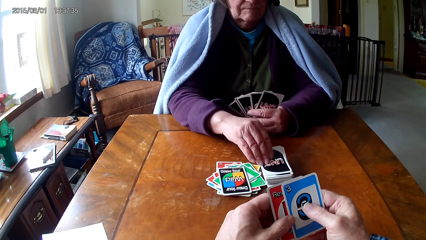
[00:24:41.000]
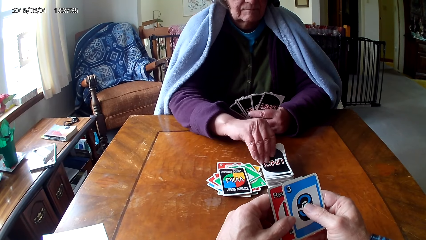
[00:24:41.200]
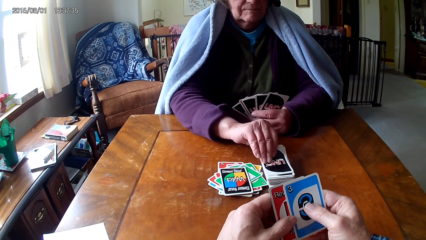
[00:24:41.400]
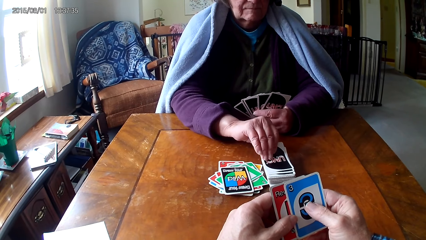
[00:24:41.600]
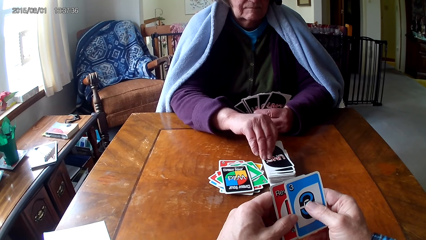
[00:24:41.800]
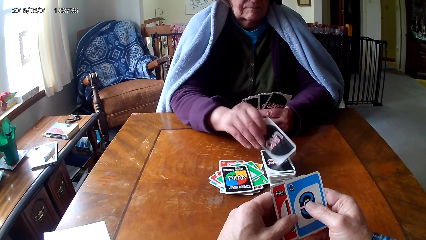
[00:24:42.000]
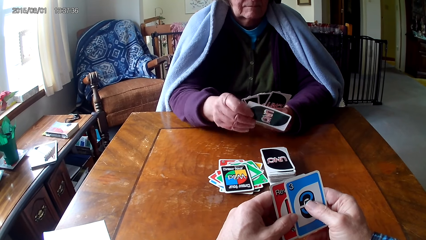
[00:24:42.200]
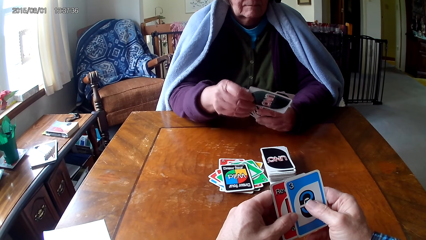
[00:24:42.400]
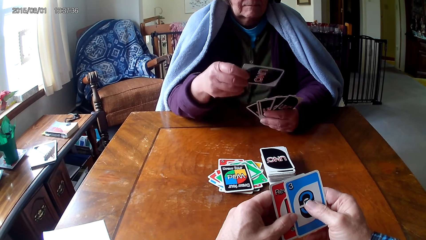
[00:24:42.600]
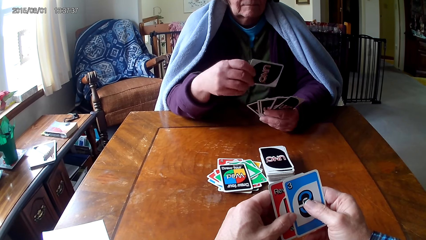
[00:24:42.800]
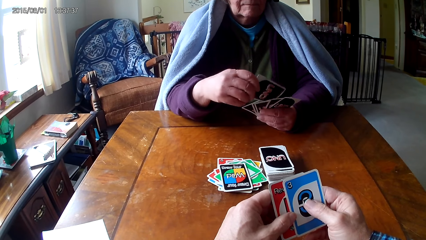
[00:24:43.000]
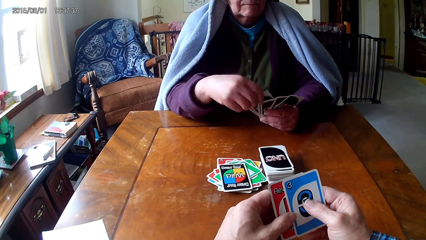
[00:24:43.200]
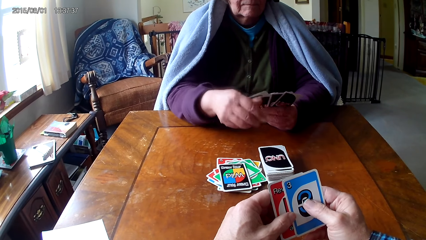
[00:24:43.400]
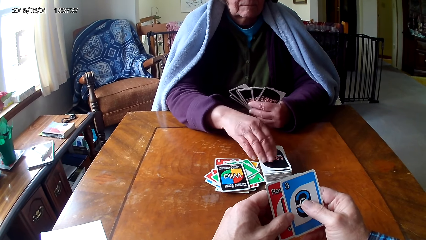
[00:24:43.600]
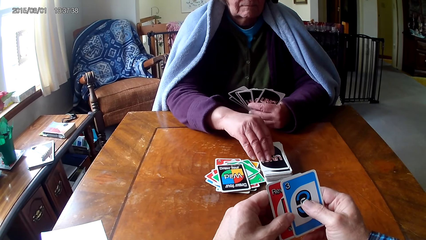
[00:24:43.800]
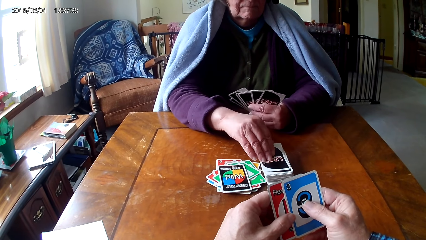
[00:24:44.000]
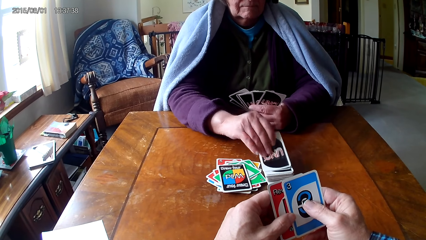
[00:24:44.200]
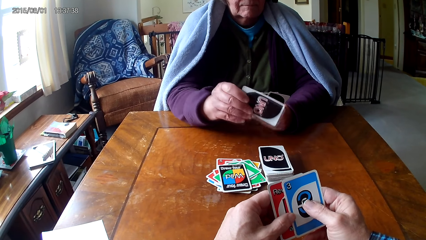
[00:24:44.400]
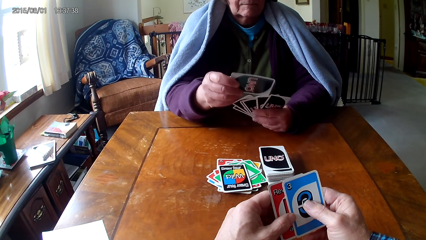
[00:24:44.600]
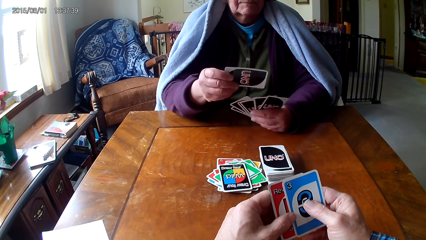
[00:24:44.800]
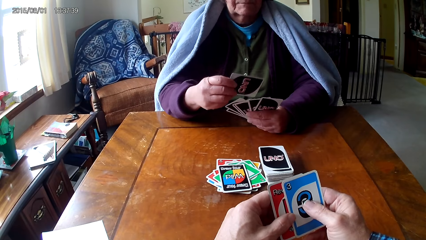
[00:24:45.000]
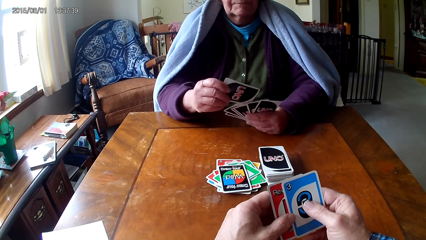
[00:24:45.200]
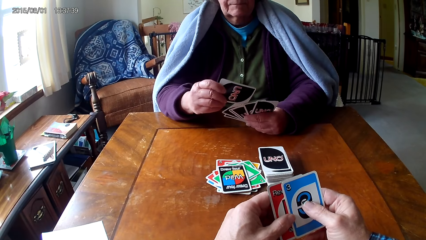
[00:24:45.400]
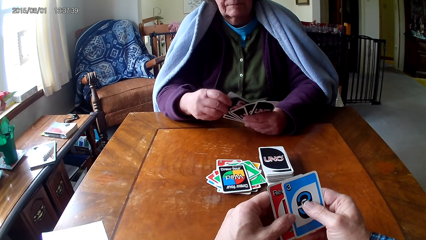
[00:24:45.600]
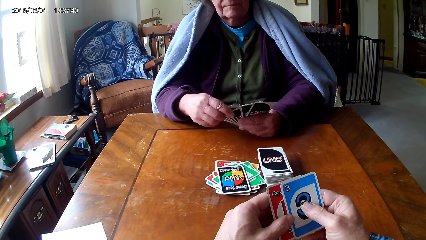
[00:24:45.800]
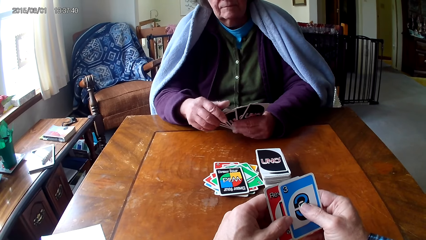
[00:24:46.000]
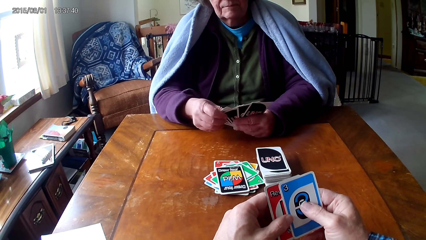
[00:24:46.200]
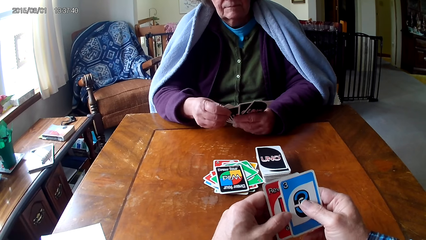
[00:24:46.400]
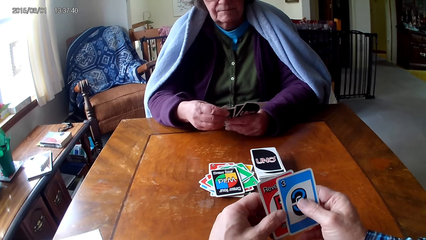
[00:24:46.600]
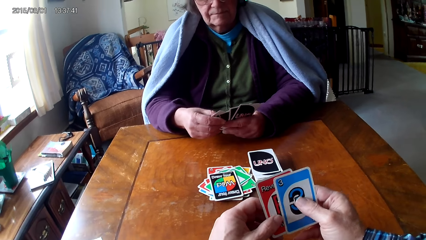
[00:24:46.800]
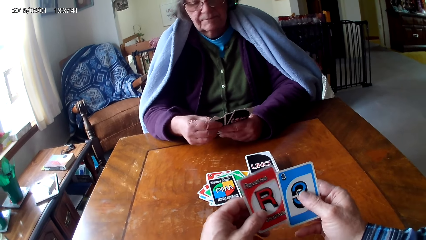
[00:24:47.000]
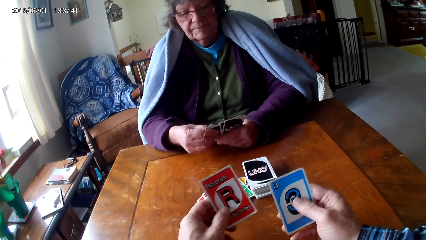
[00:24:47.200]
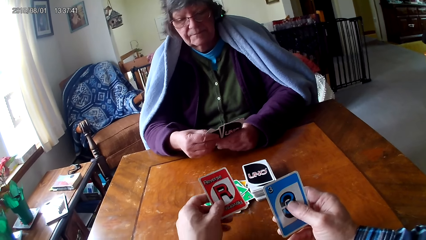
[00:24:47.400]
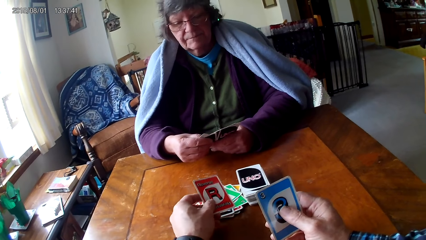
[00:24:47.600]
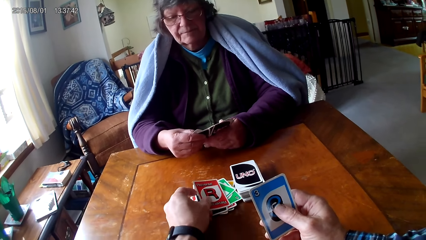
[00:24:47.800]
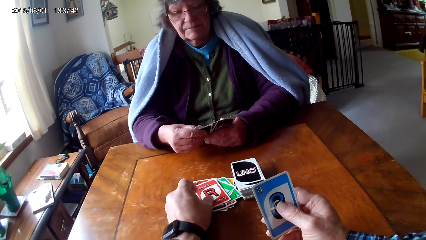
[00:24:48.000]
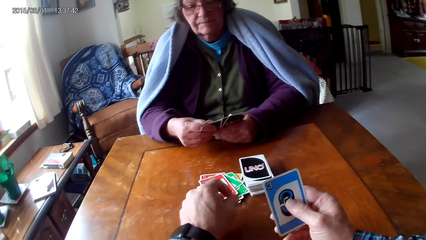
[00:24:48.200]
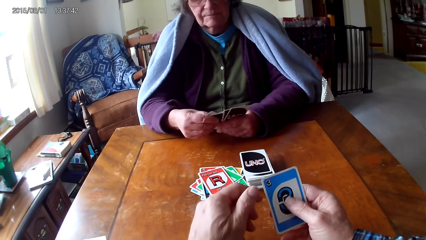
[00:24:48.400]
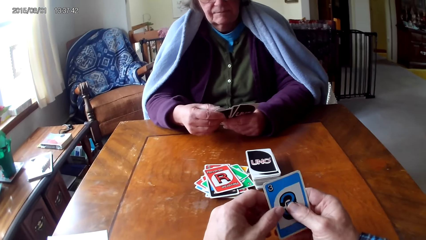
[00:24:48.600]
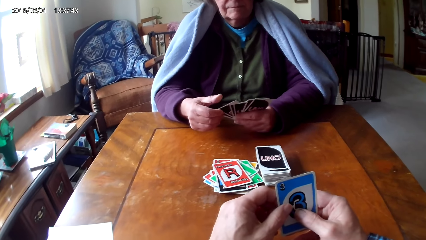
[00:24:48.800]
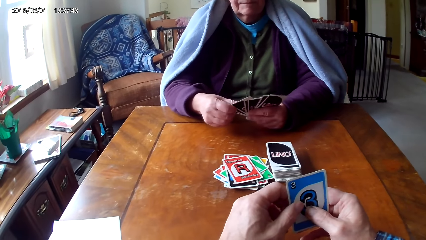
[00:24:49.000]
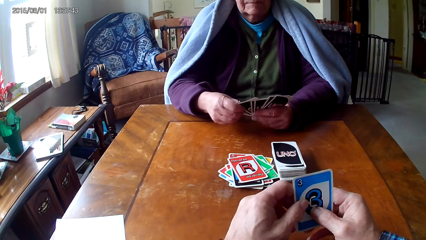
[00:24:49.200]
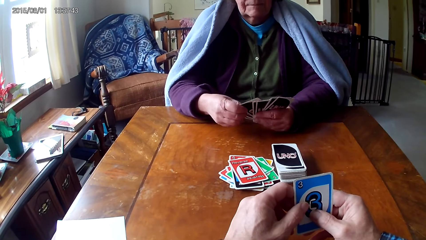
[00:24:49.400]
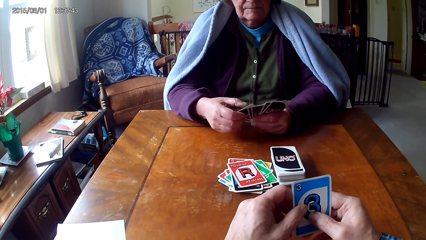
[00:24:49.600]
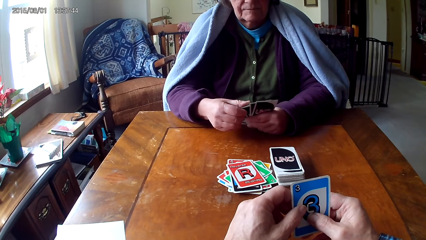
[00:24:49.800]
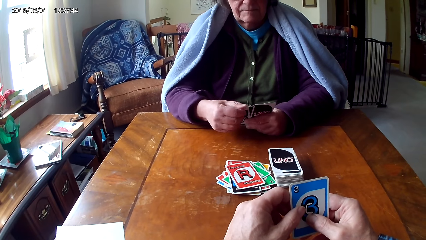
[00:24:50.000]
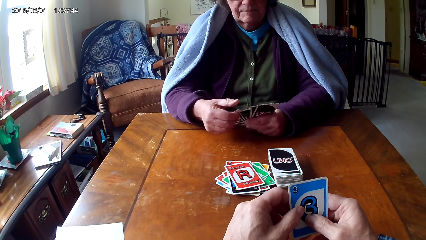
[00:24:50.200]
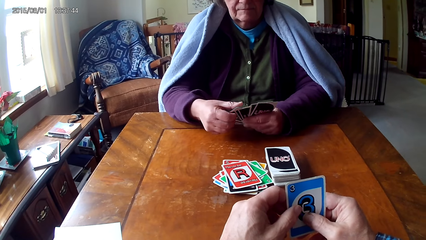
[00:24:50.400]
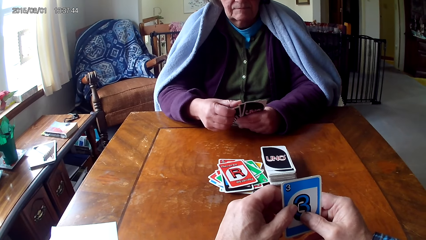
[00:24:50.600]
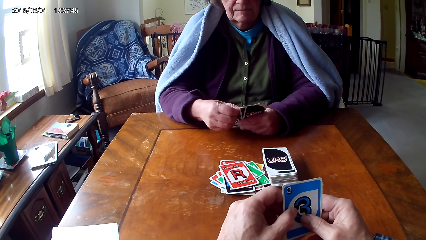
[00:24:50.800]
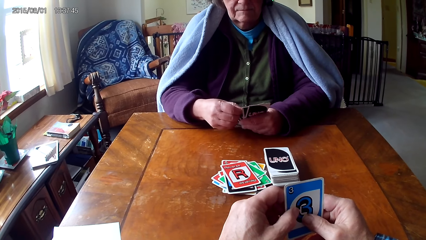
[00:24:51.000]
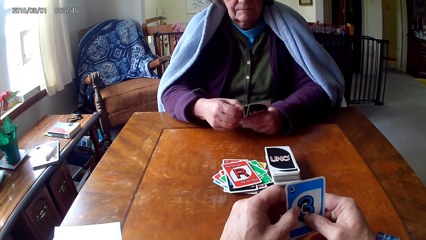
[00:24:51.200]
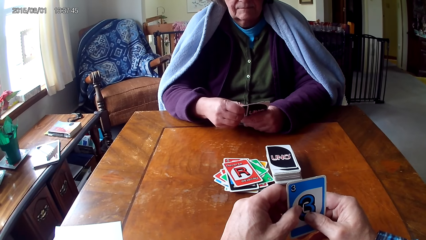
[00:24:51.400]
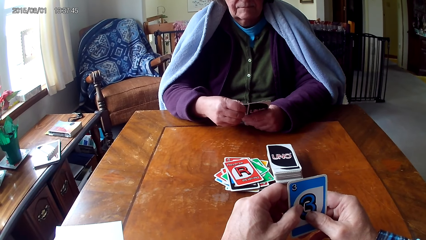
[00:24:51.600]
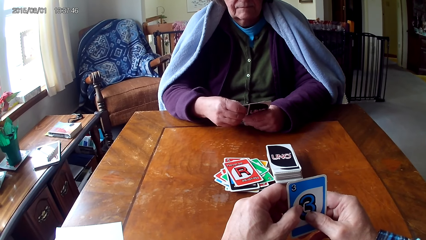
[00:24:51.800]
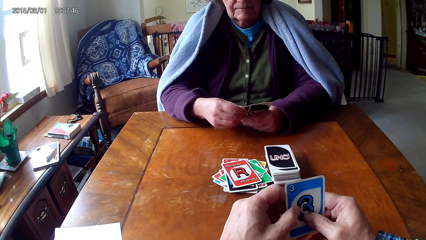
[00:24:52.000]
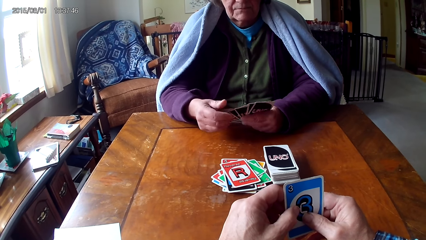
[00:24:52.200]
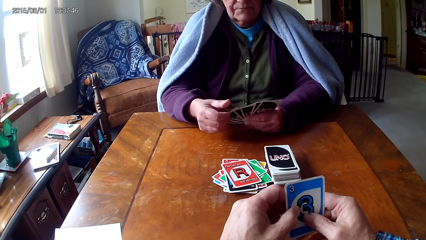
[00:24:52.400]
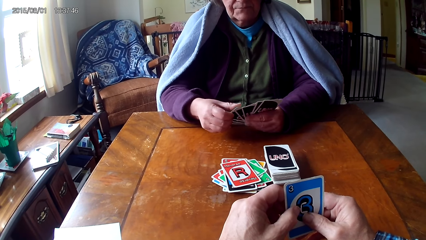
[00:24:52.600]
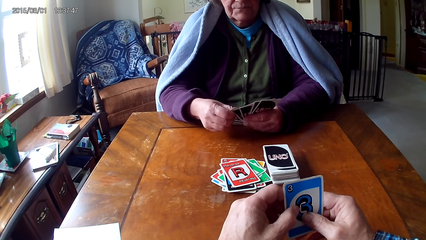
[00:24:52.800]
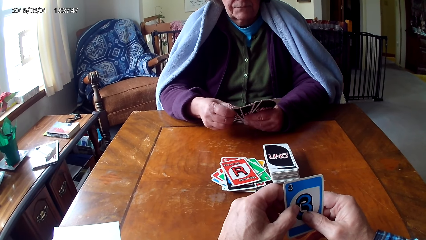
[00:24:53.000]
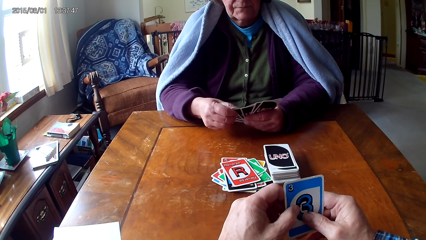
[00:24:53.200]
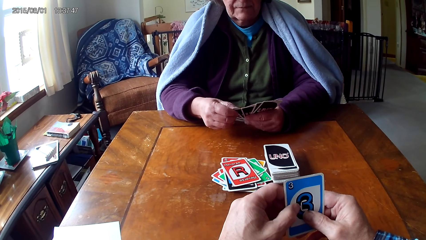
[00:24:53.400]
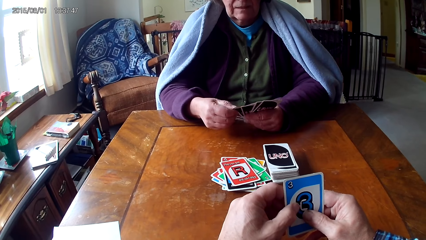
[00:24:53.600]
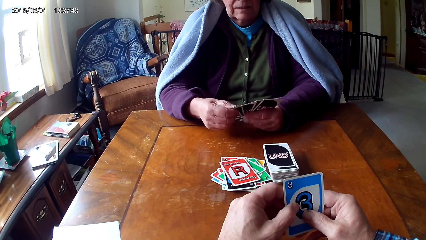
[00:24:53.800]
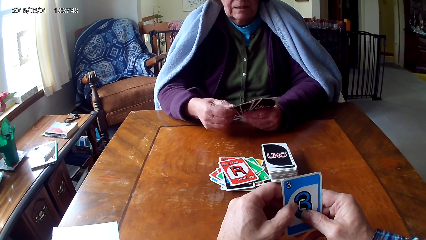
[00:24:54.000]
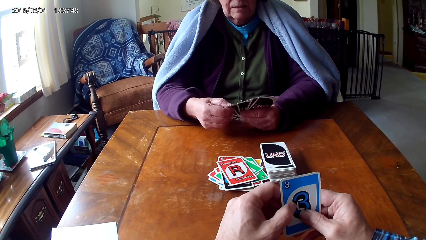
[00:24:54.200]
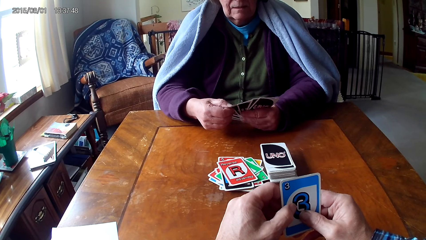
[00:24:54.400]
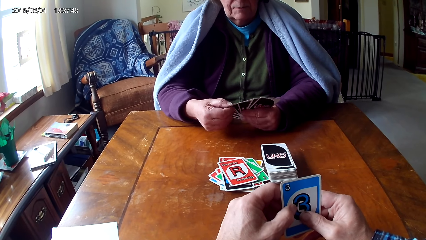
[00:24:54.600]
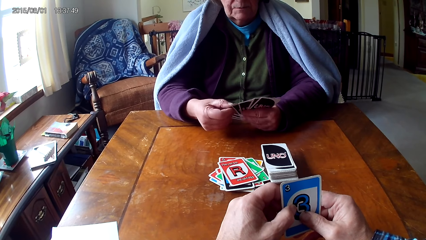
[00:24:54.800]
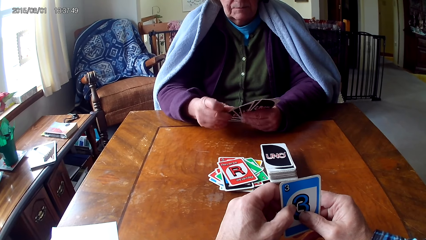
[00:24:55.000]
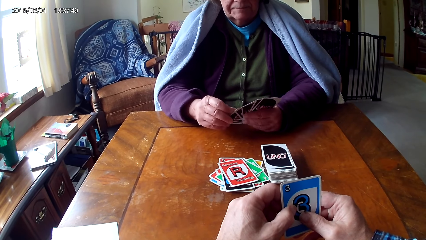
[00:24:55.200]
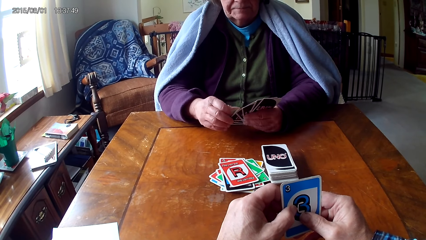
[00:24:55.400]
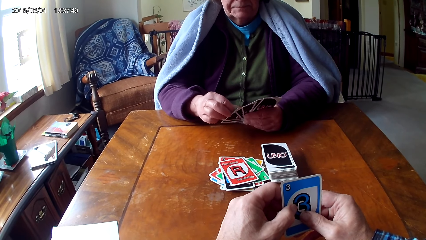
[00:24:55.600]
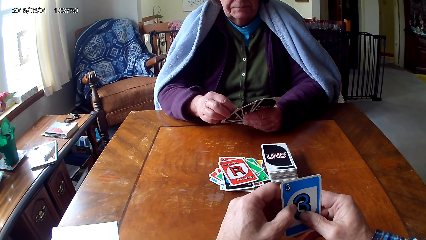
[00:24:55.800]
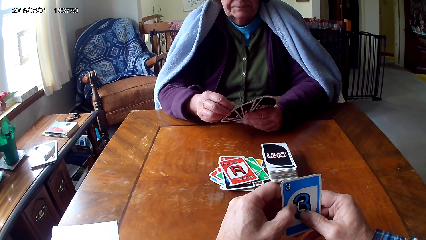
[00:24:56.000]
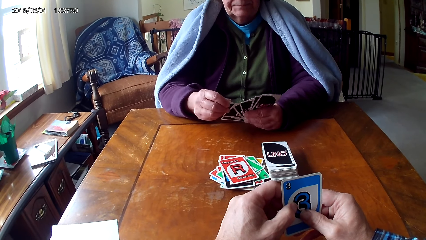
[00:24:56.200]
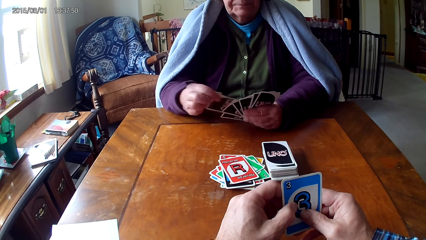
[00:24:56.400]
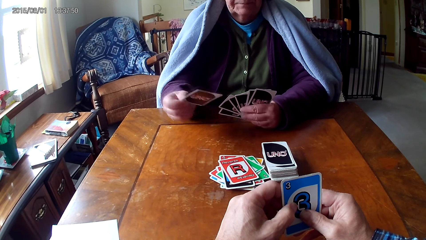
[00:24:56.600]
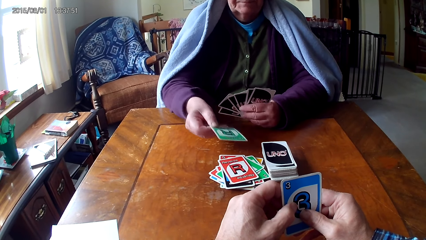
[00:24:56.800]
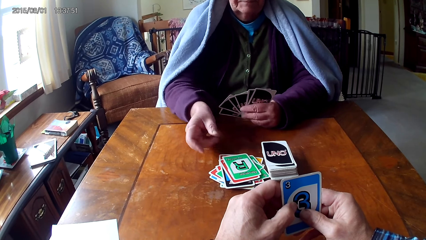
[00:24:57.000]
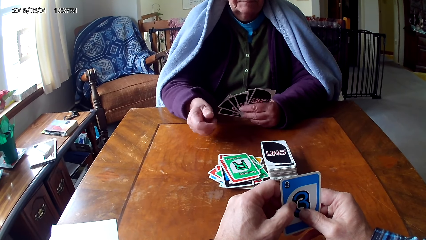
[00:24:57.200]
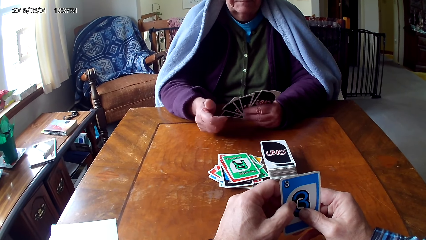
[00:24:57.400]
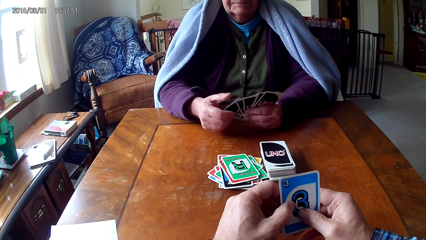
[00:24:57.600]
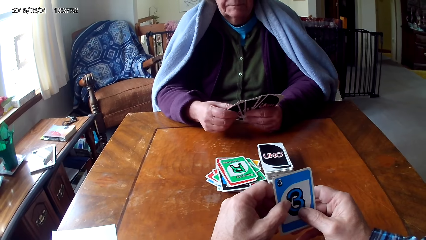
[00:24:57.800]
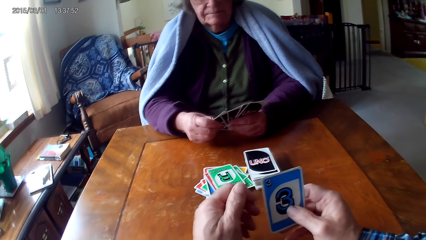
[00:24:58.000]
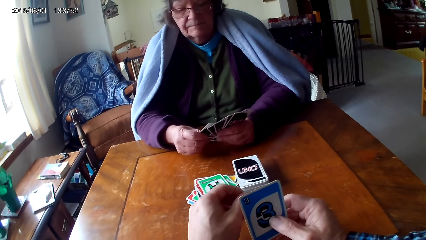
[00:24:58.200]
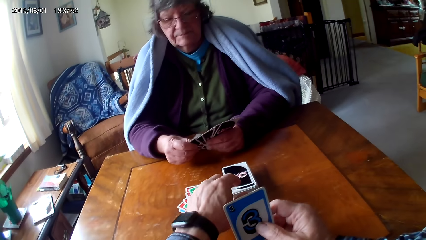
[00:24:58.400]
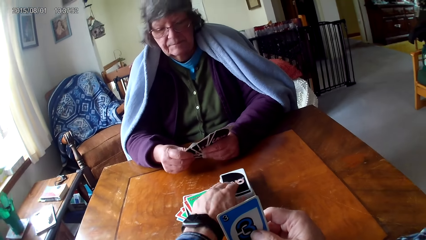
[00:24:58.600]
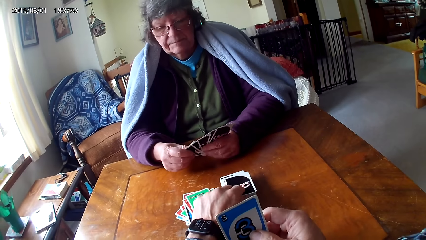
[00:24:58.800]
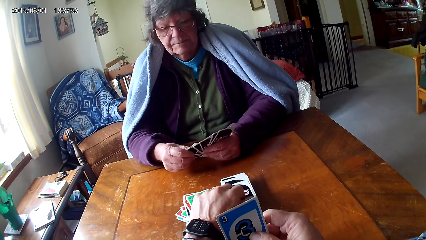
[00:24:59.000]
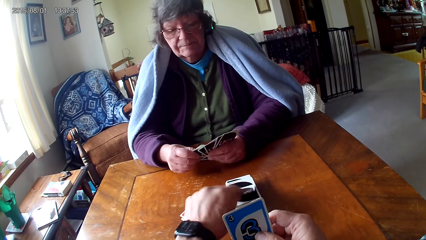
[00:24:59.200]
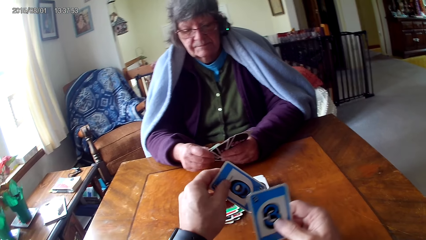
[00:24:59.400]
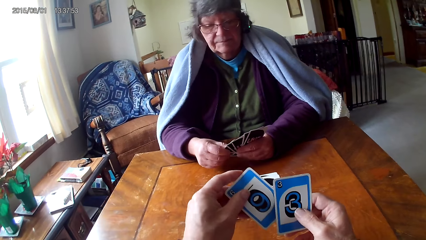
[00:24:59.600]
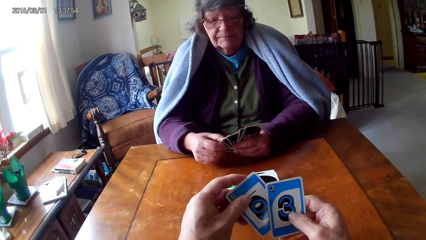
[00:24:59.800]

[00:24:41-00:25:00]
A woman picks a card, puts the card on other cards, picks the card, and puts the card on other cards. The camera wearer picks the card, places the card on the table, and holds the card with hands. The woman picks the card and places the card on the table. The camera wearer picks the card.
